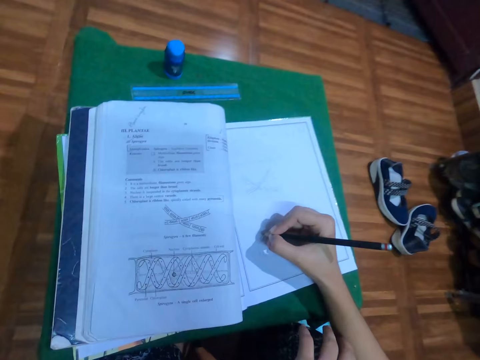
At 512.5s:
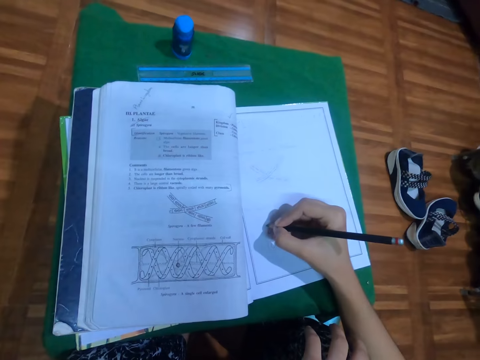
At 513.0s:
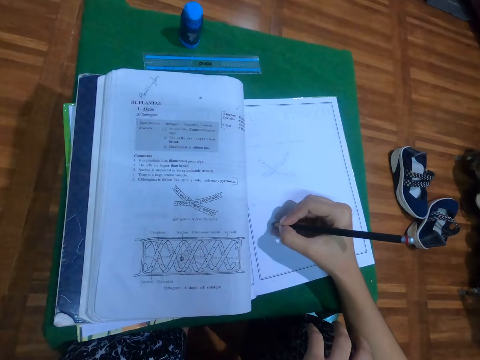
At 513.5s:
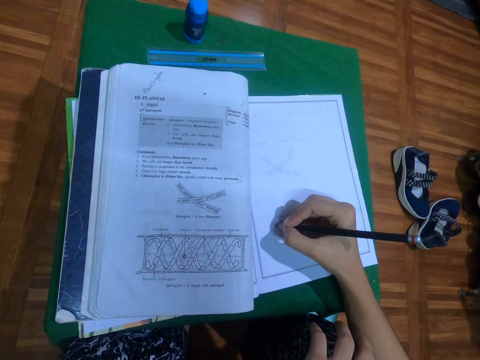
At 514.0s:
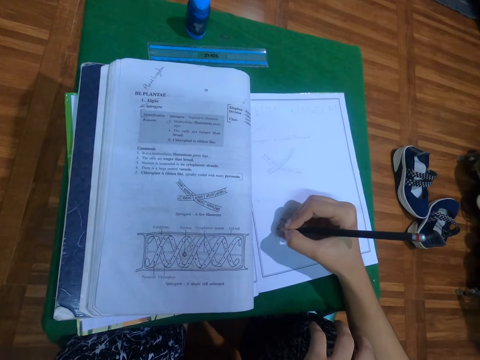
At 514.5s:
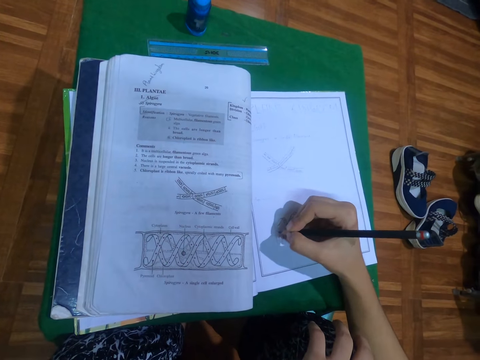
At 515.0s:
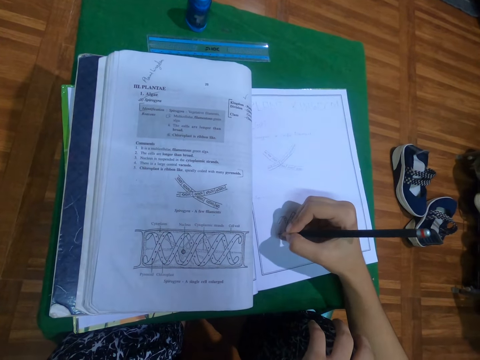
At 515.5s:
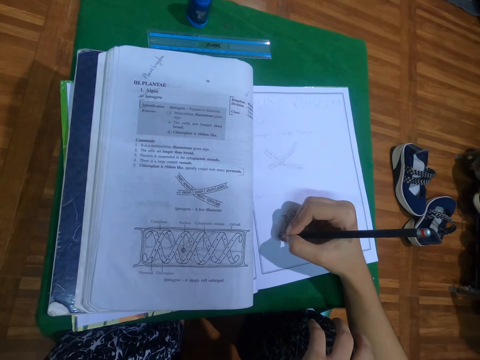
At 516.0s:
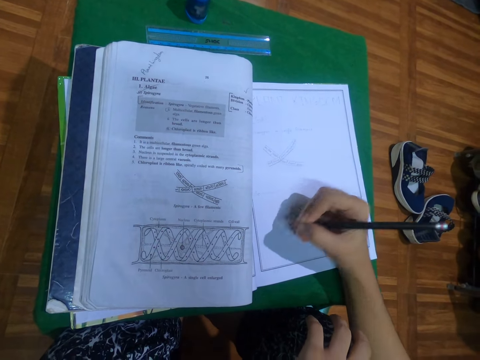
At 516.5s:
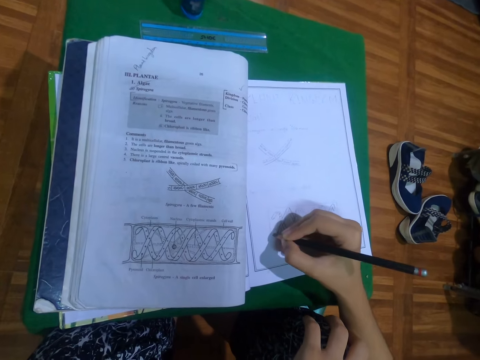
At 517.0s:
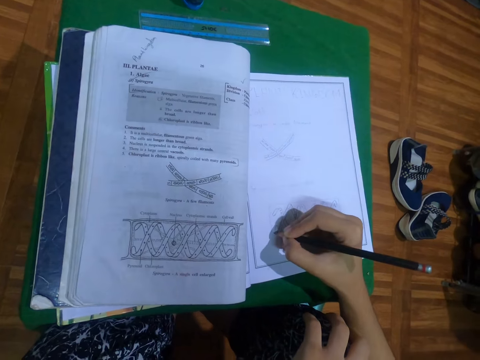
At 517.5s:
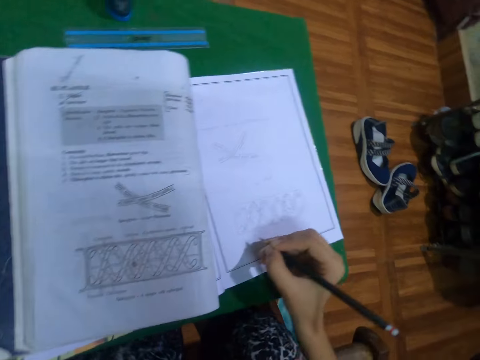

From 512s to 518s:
The camera wearer places her left hand on her right knee. She draws in the book with the pencil in her right hand.

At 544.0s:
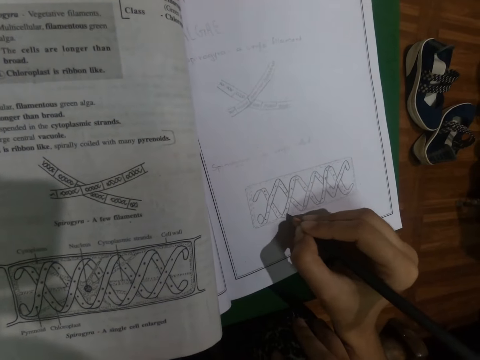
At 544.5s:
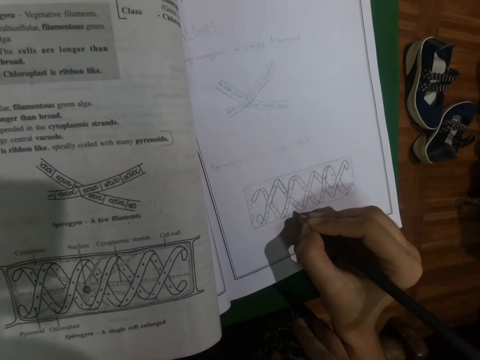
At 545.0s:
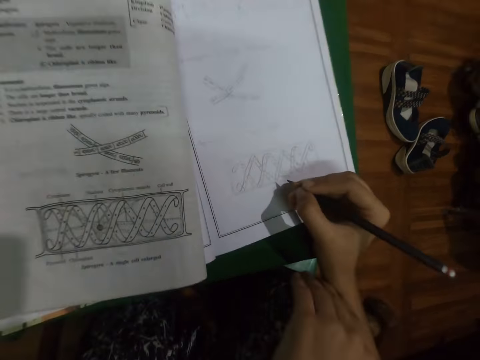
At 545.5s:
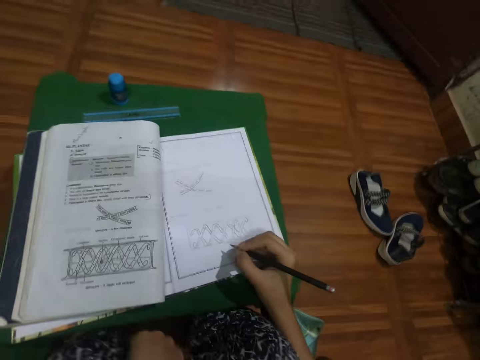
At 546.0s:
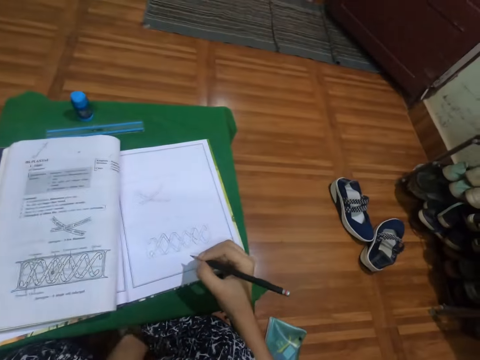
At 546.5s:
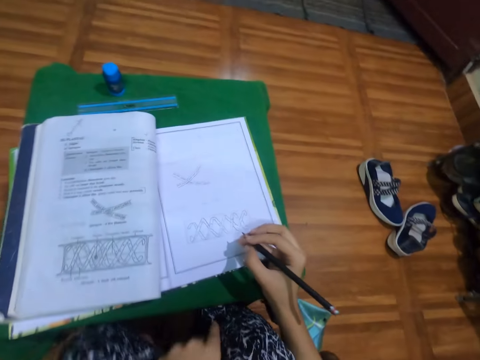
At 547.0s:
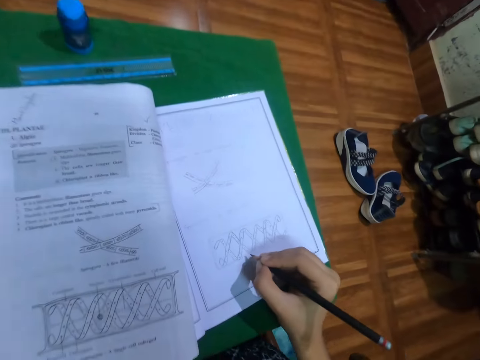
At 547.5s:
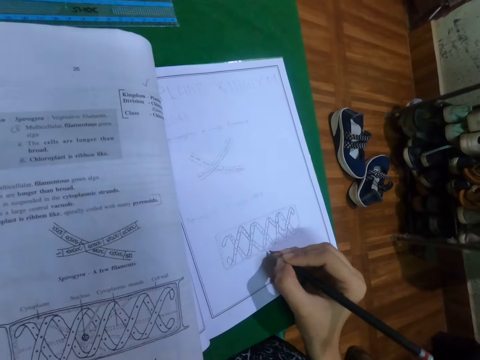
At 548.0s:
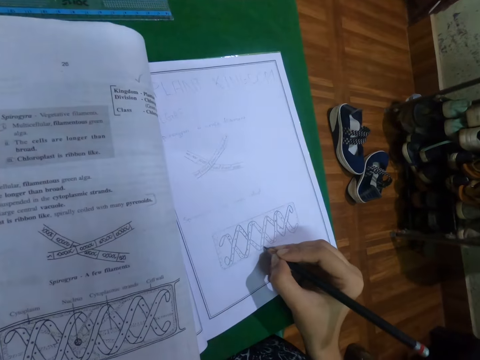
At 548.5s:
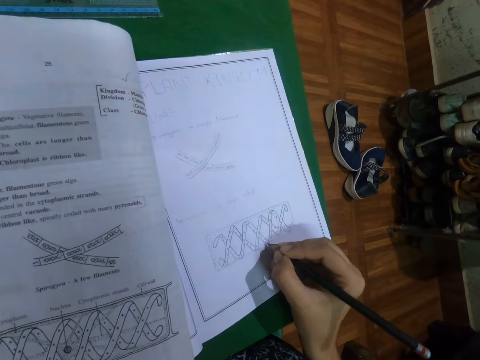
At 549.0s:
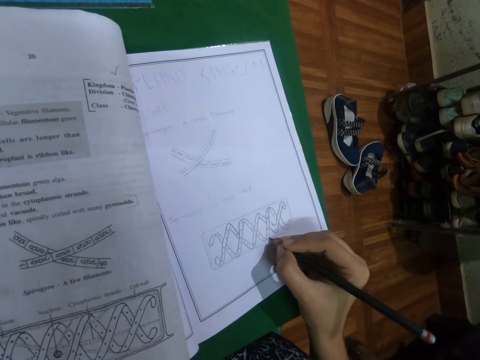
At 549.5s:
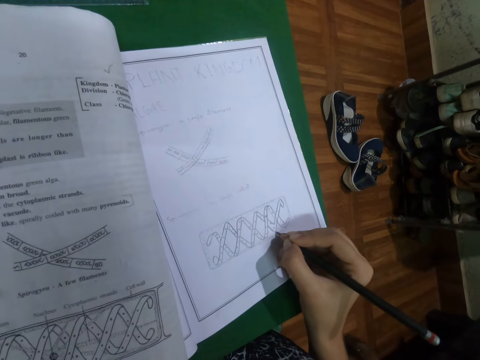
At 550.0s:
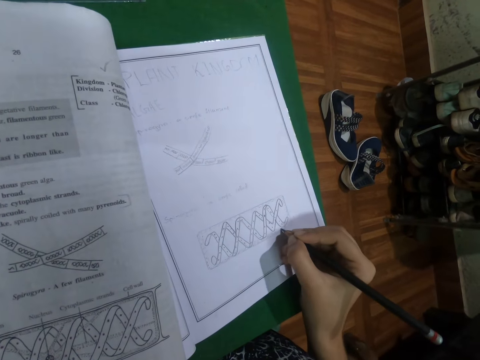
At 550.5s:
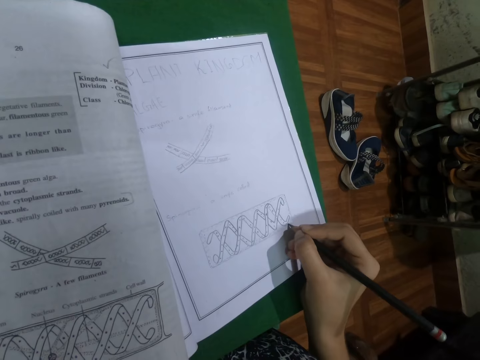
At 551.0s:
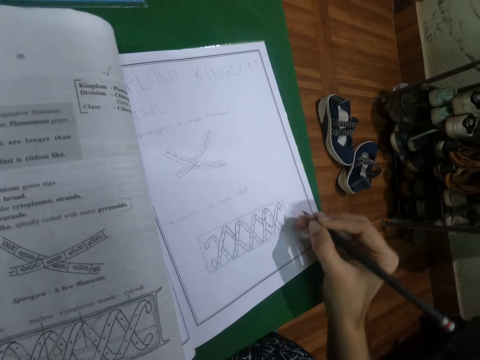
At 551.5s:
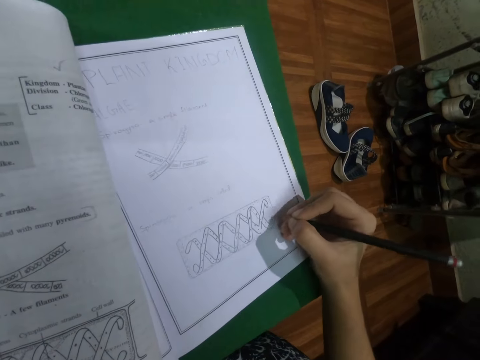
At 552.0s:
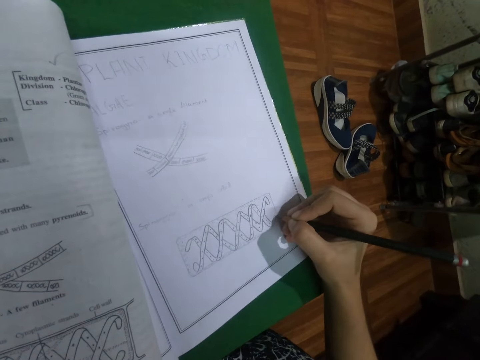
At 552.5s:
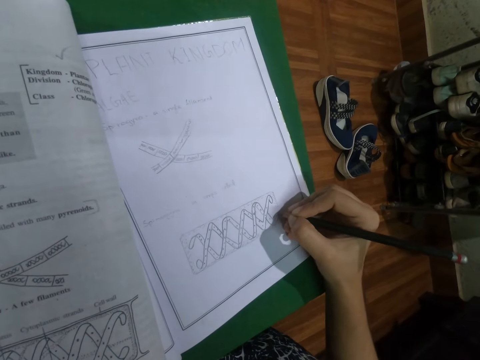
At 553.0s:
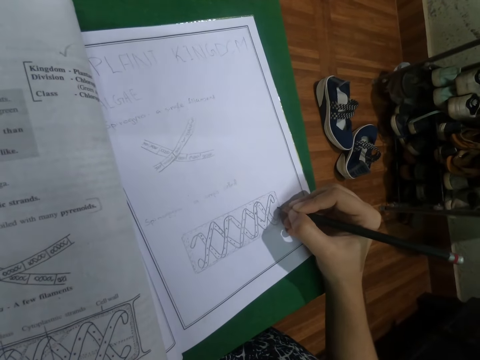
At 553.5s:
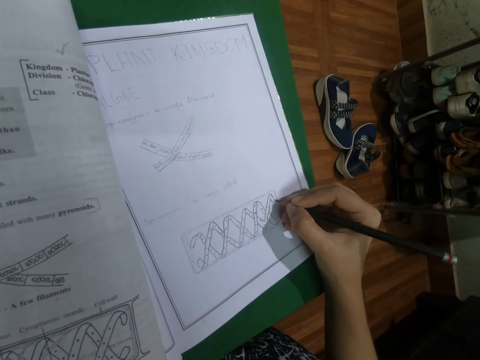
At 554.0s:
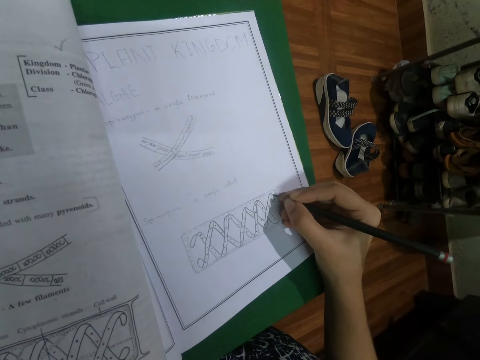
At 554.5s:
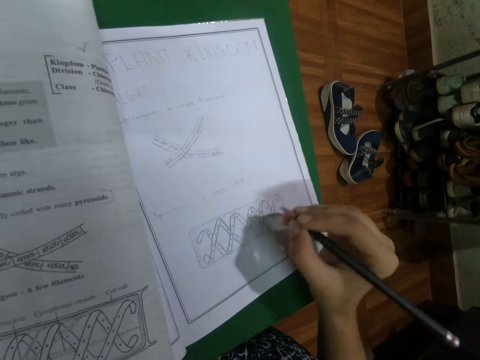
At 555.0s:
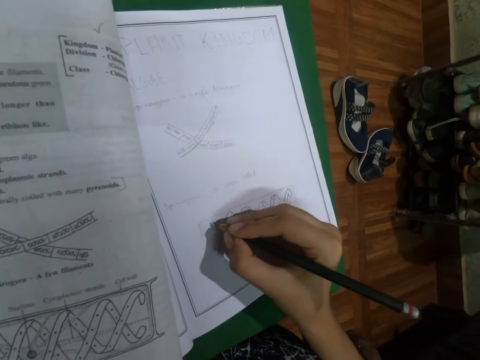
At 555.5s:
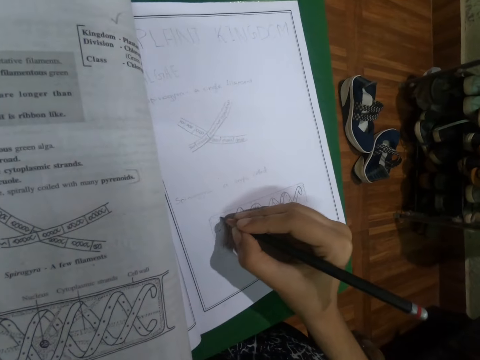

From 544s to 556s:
The camera wearer scratches her left leg with her left hand.

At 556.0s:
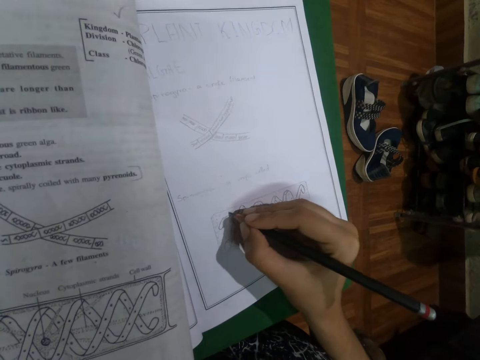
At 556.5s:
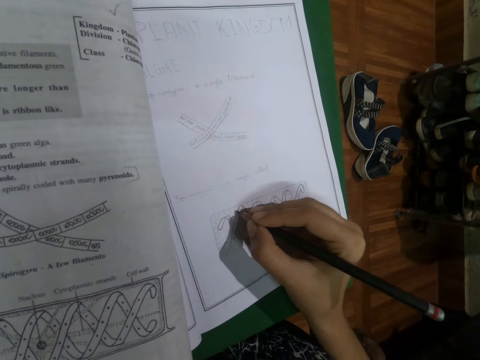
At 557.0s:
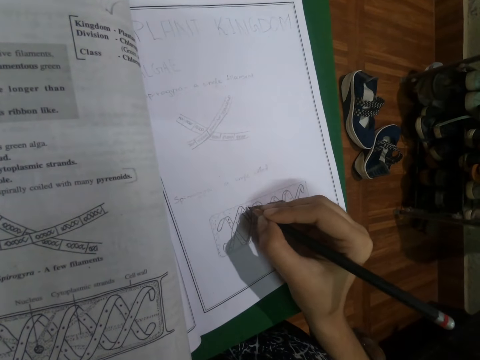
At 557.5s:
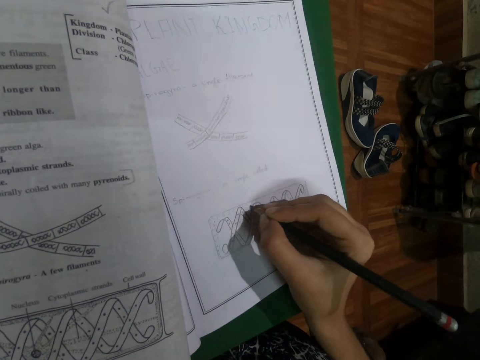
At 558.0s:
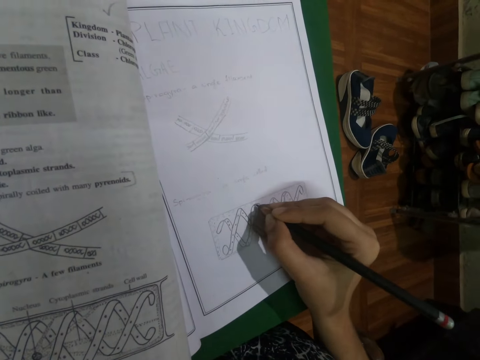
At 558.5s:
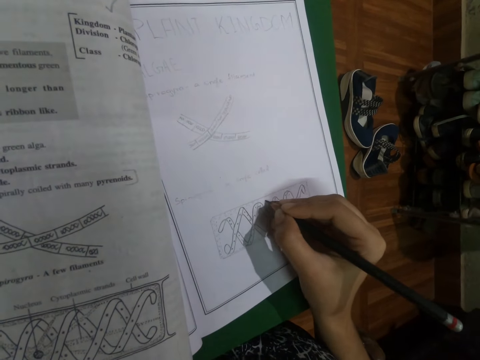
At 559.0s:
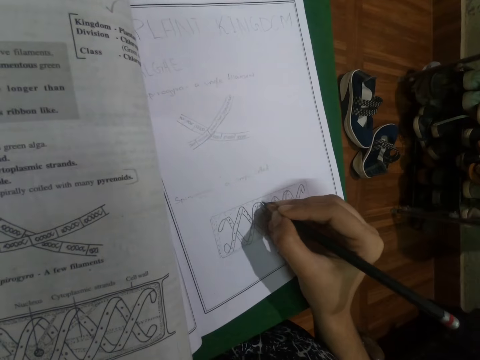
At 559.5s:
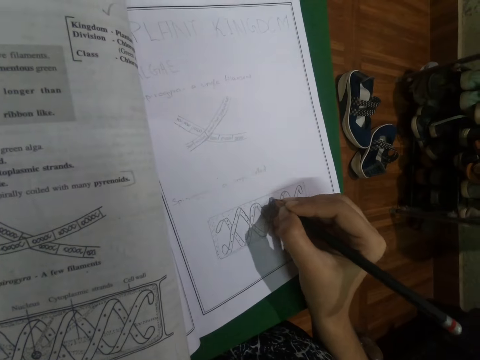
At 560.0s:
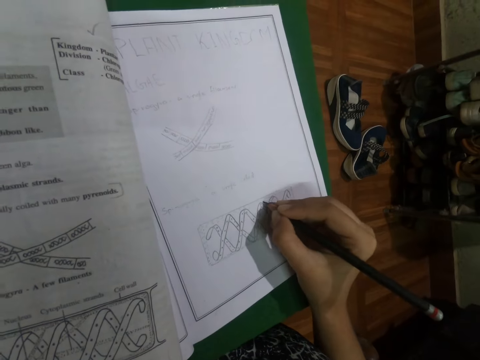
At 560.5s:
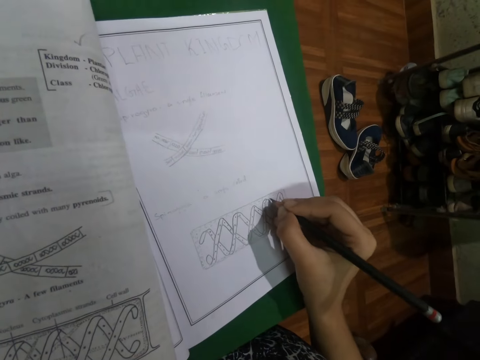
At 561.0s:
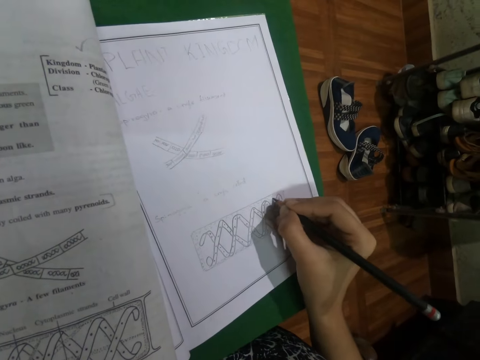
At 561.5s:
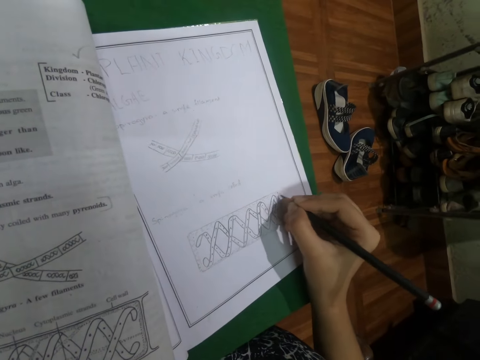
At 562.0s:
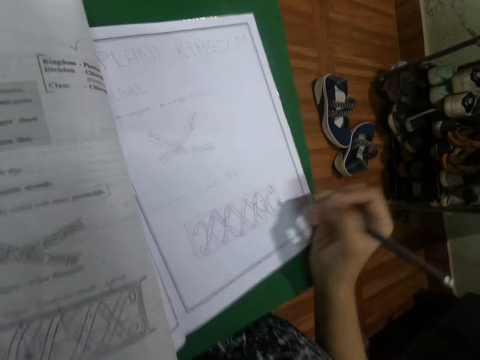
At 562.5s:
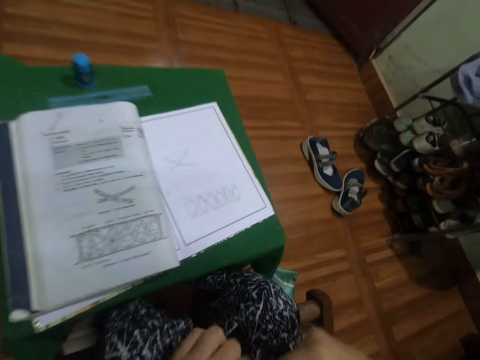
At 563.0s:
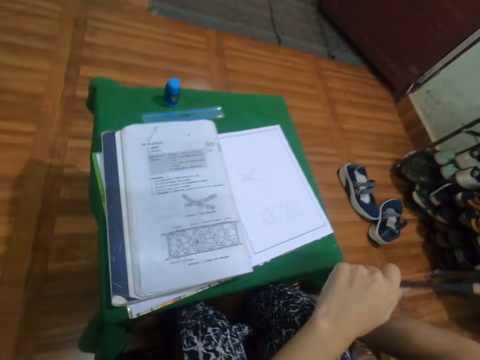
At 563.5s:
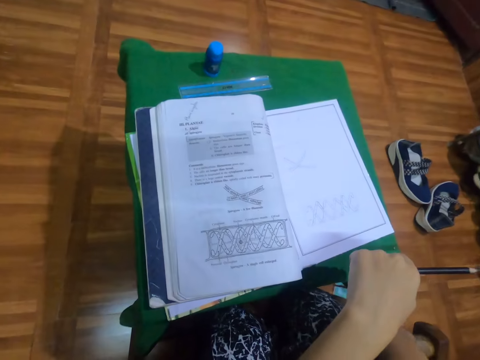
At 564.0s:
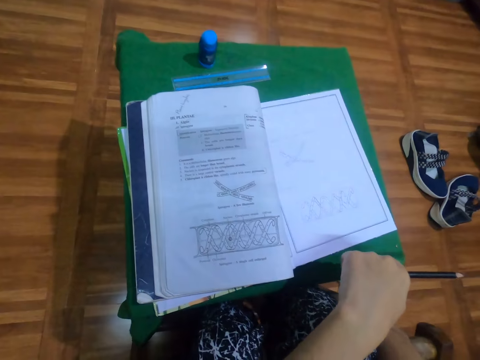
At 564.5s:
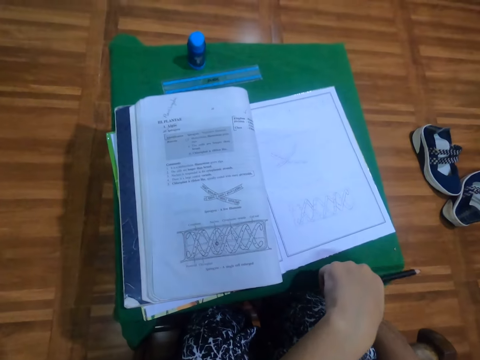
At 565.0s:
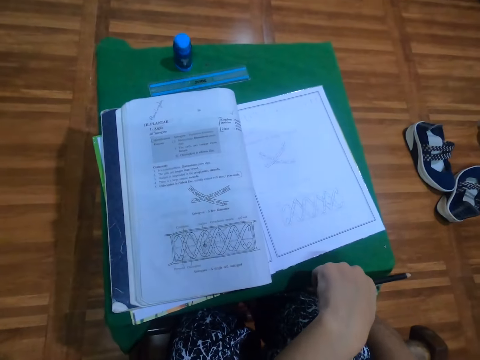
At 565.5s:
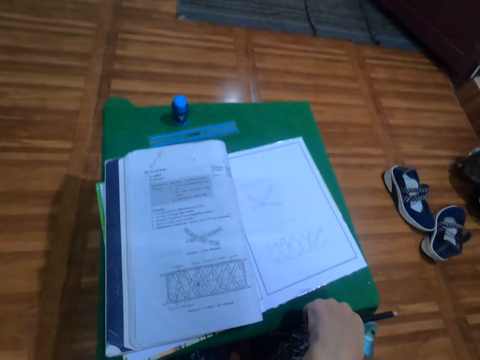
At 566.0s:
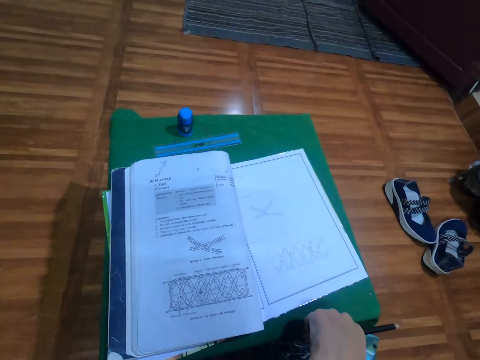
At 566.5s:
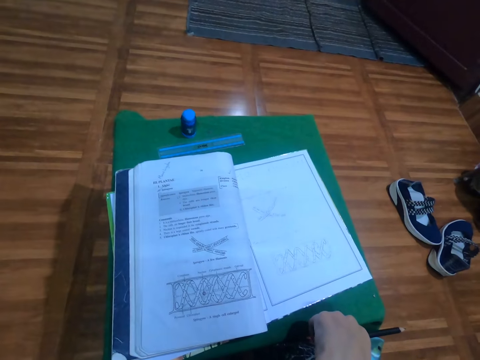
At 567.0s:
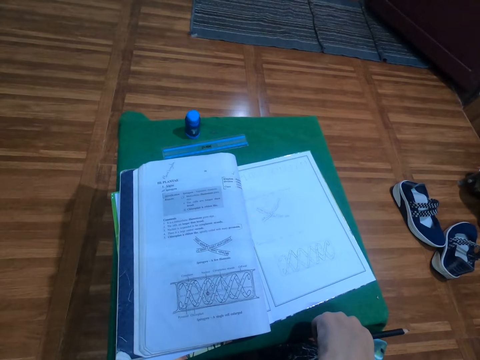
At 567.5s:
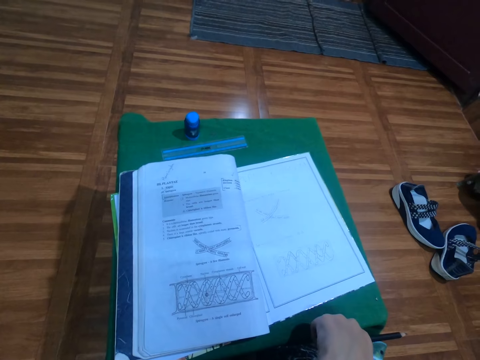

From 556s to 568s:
The camera wearer passes the pencil from her right hand to her left hand. She scratches her right leg with her right hand.
